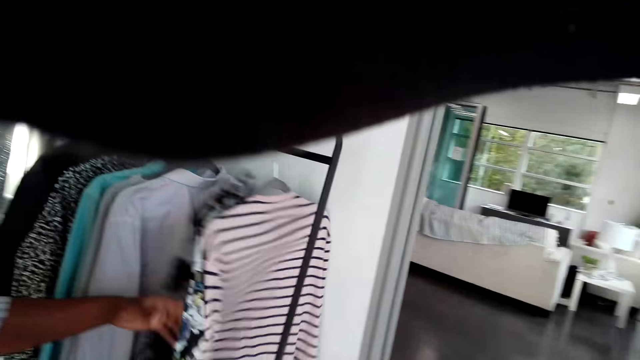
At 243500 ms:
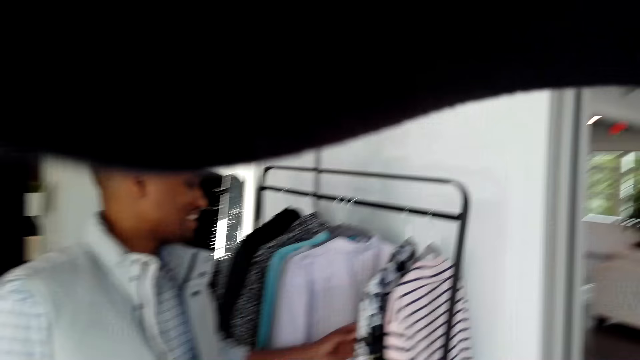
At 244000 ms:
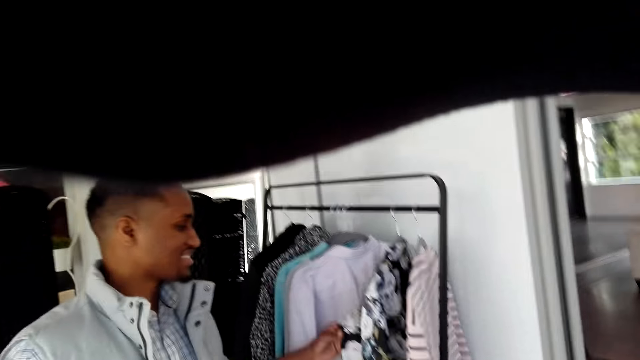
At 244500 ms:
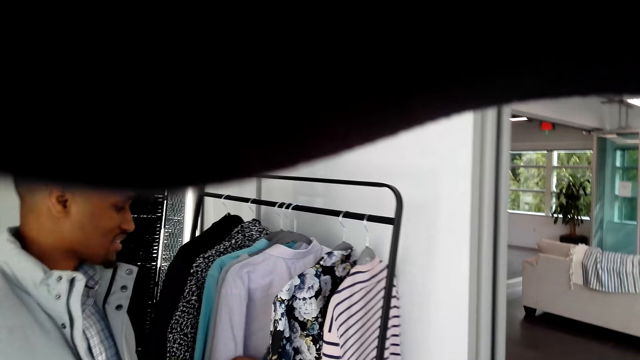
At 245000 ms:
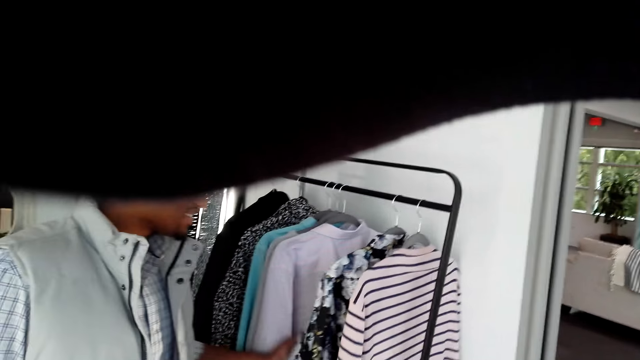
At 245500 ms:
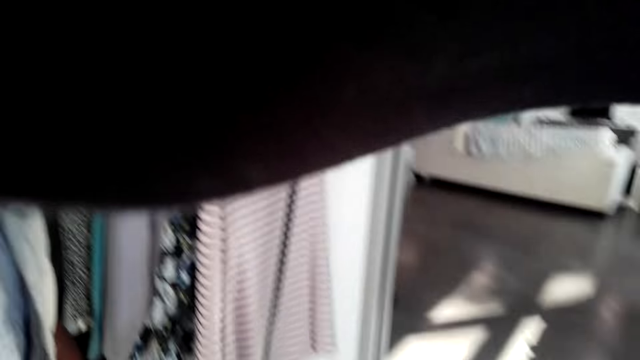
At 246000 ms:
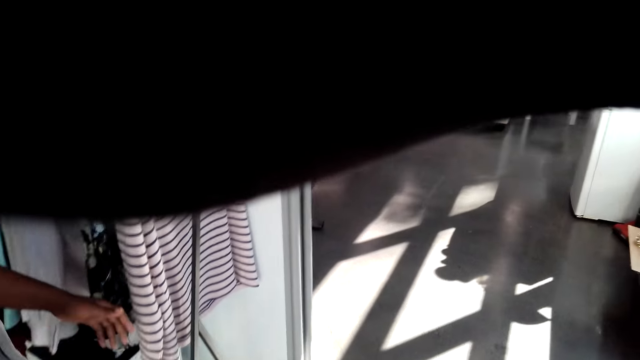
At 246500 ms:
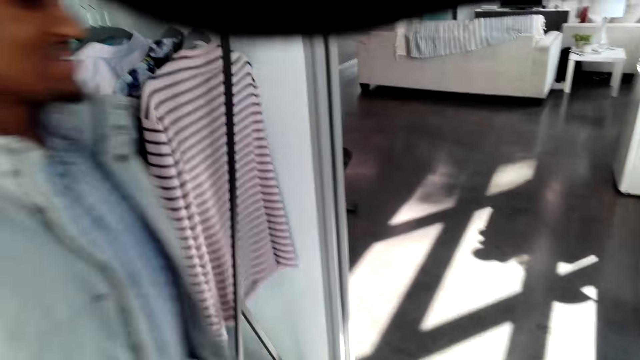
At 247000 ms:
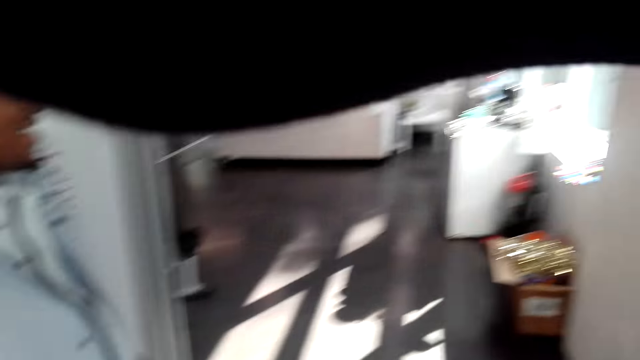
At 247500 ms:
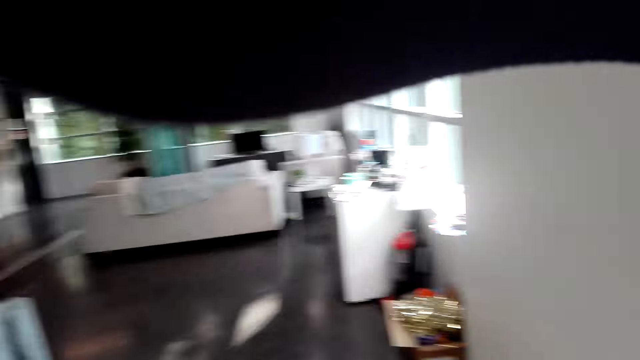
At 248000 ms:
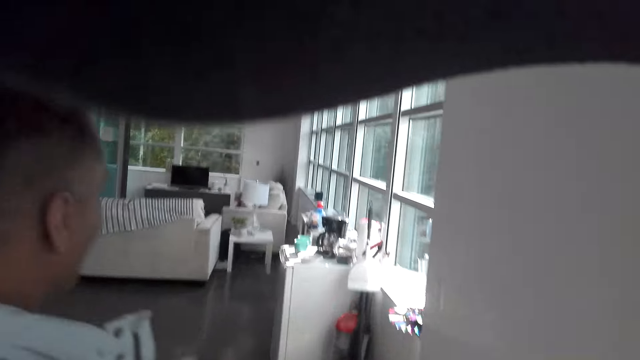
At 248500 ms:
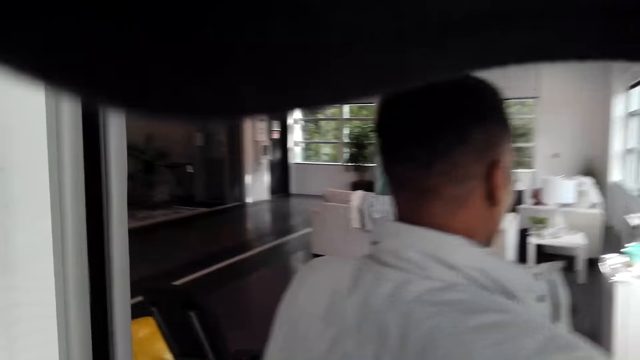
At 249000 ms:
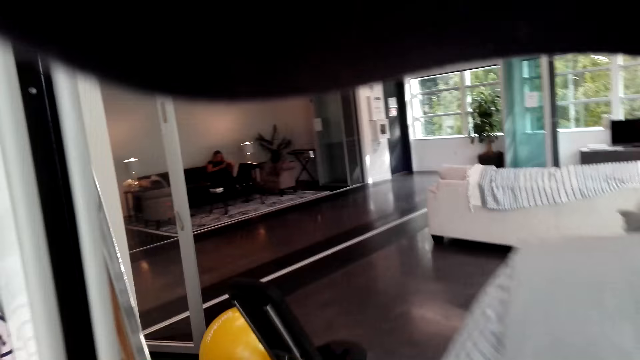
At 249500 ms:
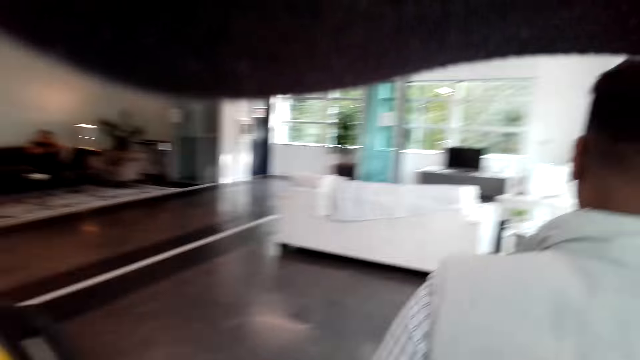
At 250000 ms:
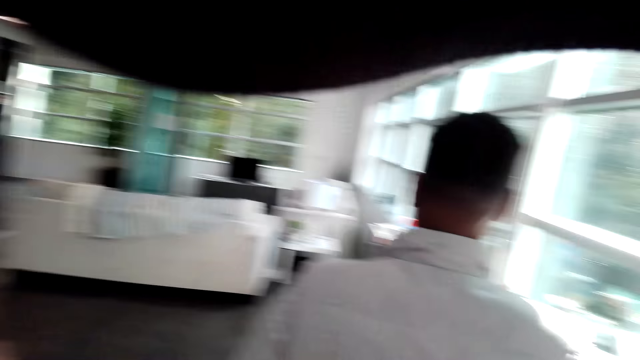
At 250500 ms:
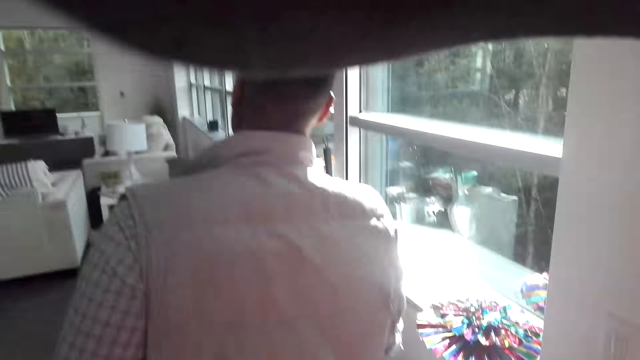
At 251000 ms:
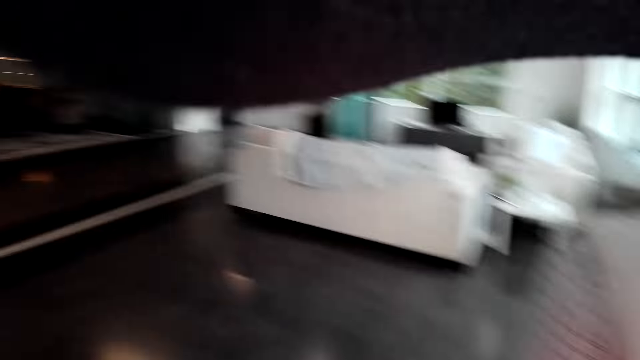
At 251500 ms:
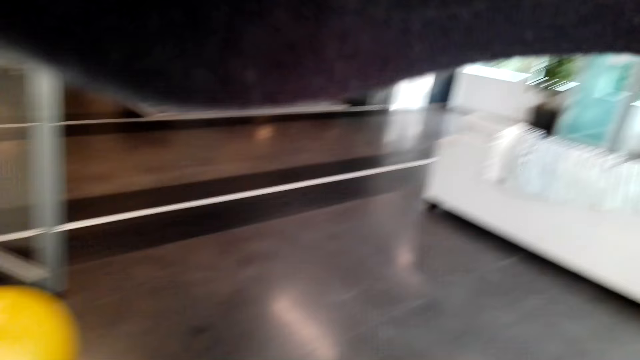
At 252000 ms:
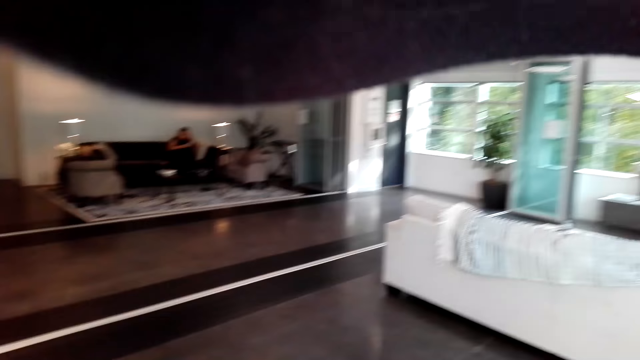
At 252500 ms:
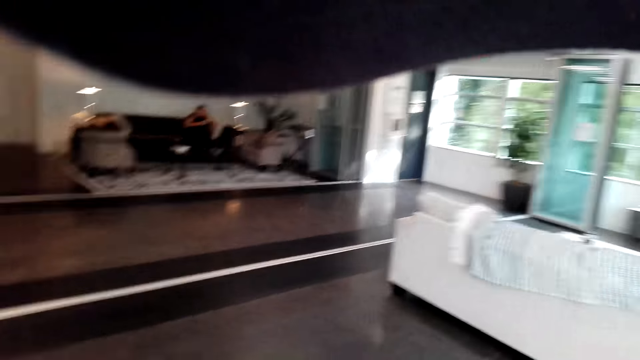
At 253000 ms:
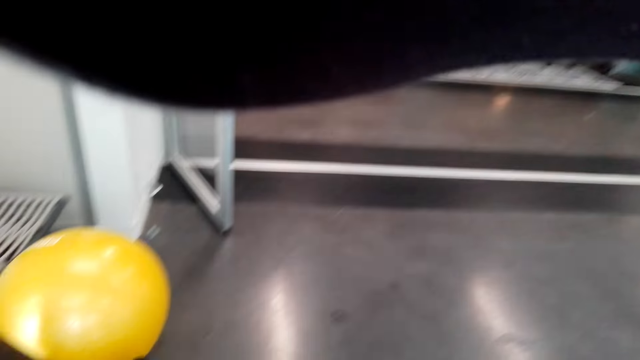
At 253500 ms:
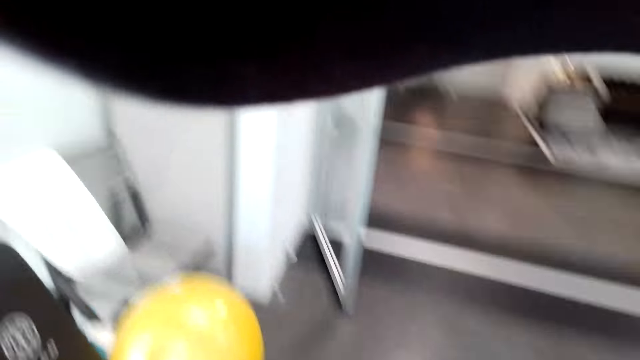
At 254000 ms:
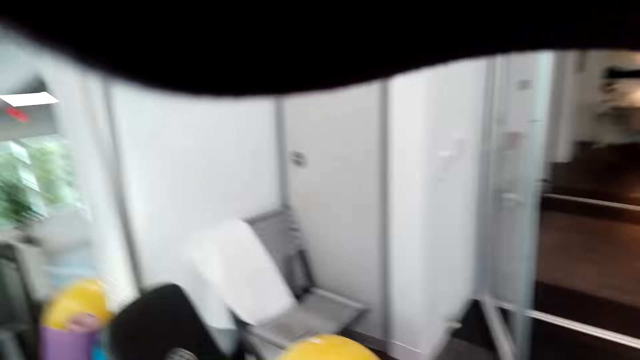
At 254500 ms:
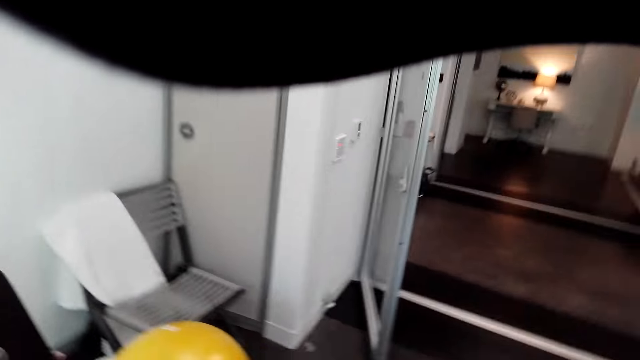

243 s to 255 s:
The camera wearer talks with a man. They look around. They move around the room. The man walks around.

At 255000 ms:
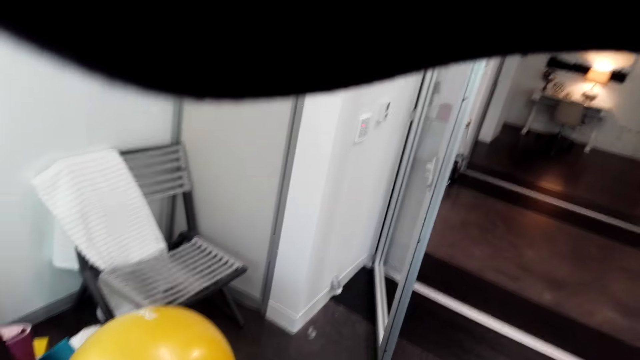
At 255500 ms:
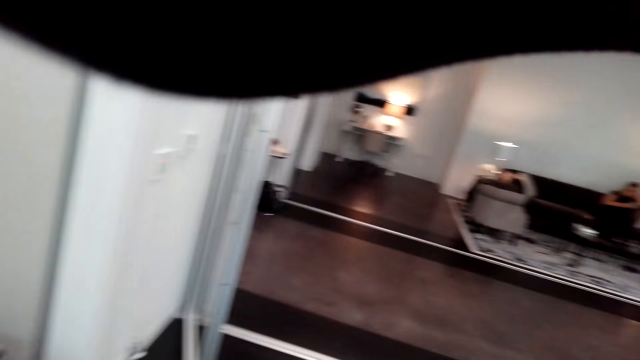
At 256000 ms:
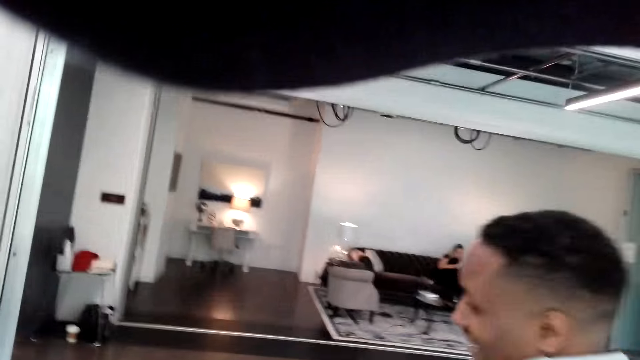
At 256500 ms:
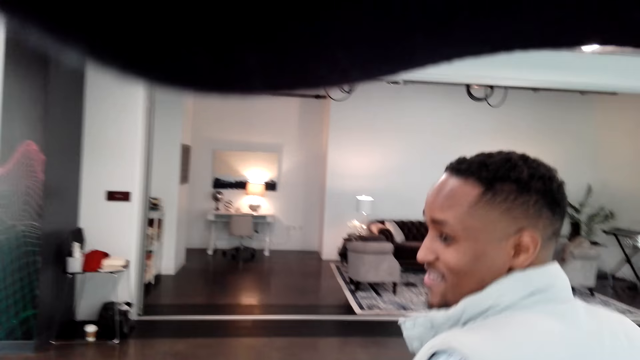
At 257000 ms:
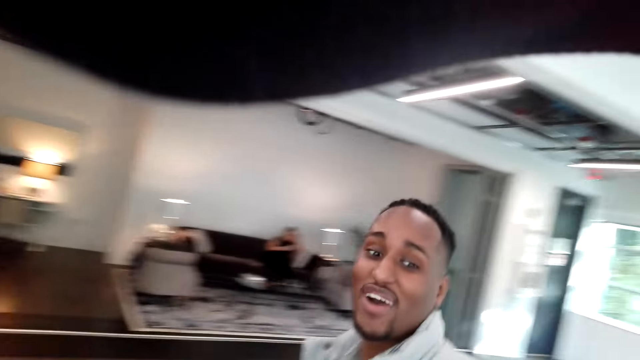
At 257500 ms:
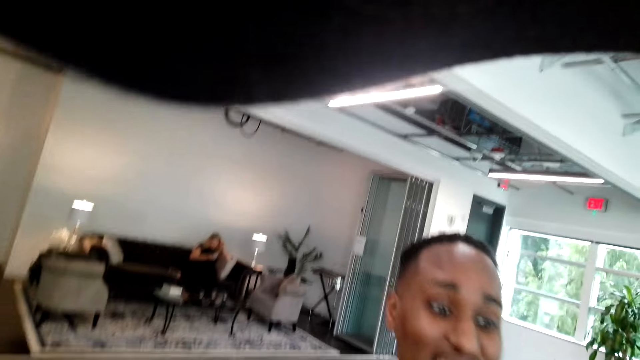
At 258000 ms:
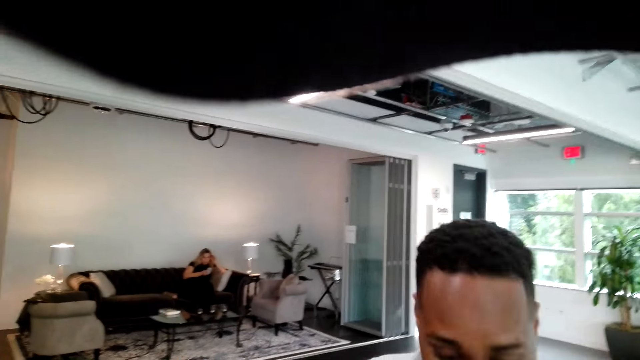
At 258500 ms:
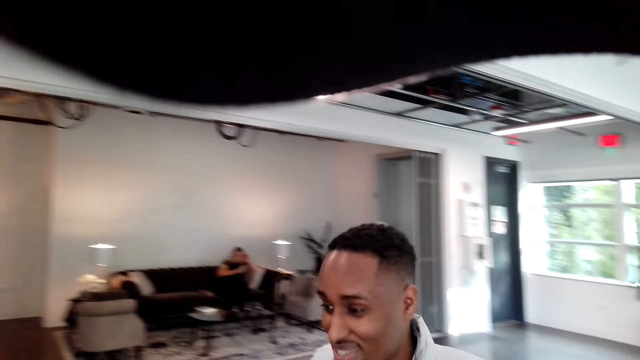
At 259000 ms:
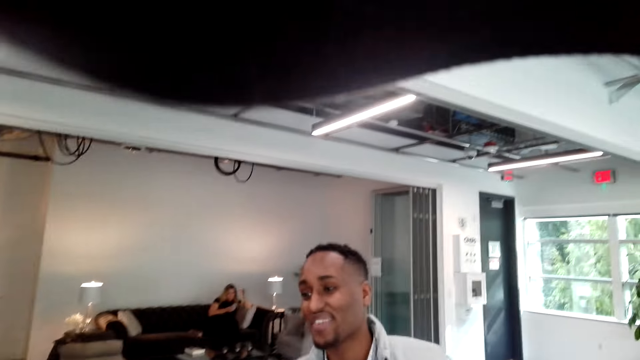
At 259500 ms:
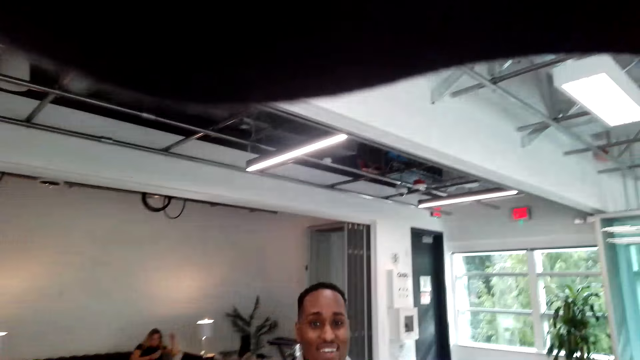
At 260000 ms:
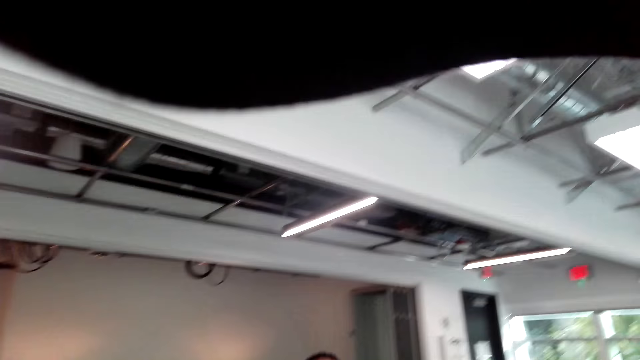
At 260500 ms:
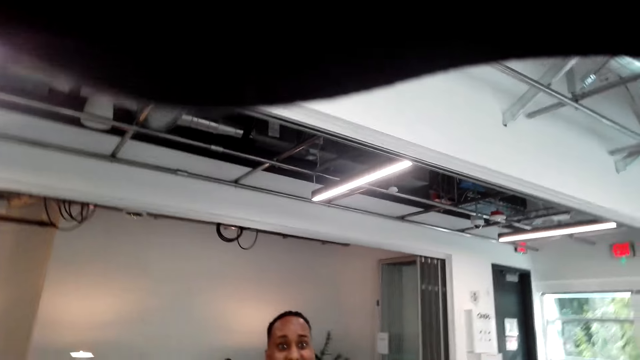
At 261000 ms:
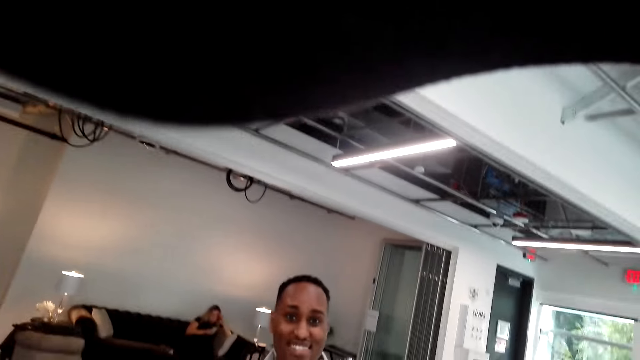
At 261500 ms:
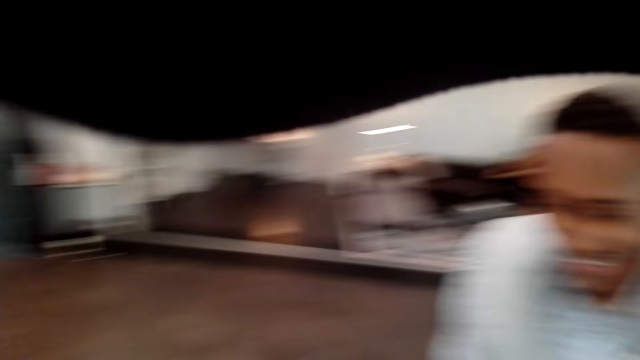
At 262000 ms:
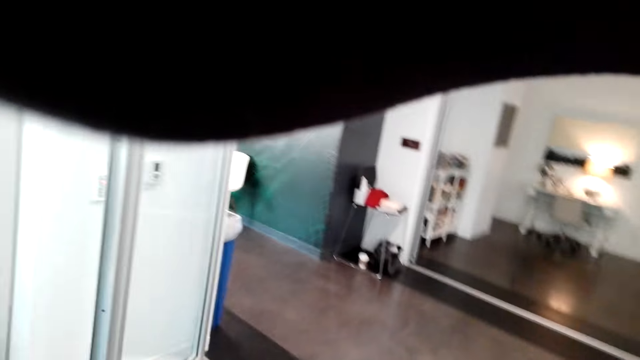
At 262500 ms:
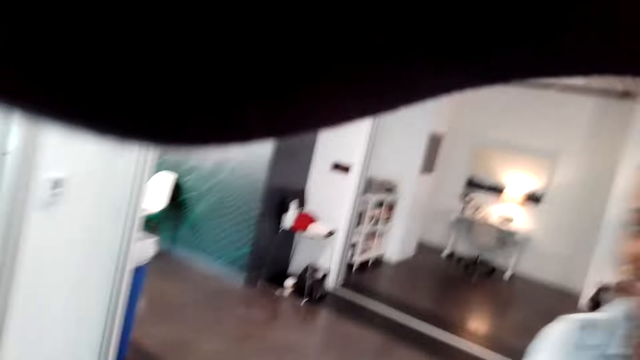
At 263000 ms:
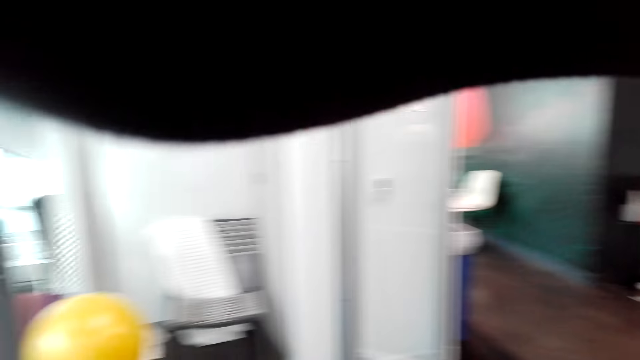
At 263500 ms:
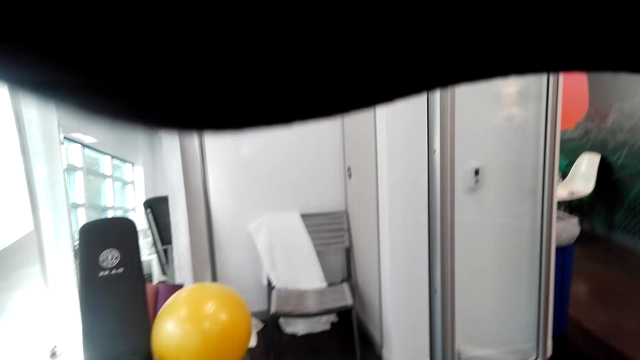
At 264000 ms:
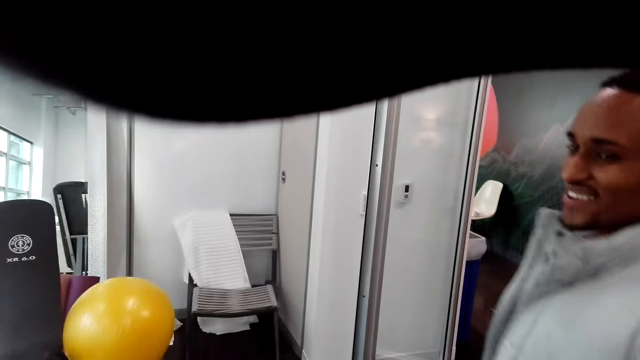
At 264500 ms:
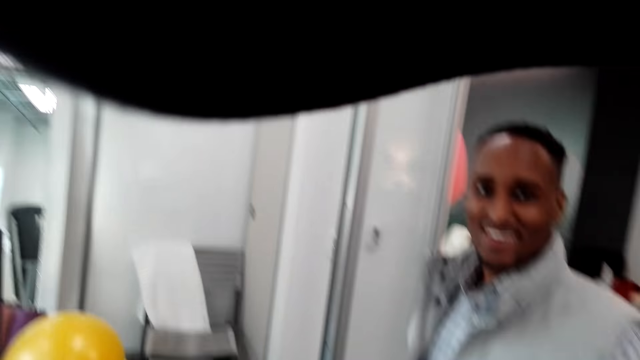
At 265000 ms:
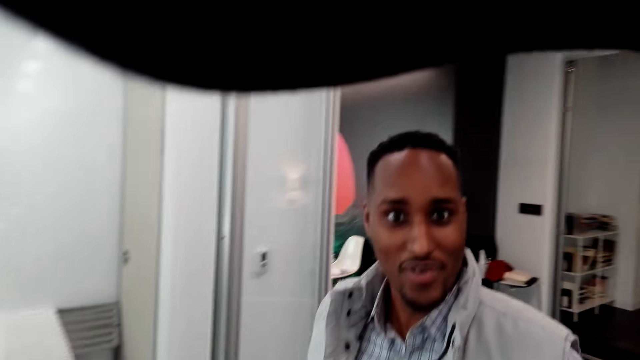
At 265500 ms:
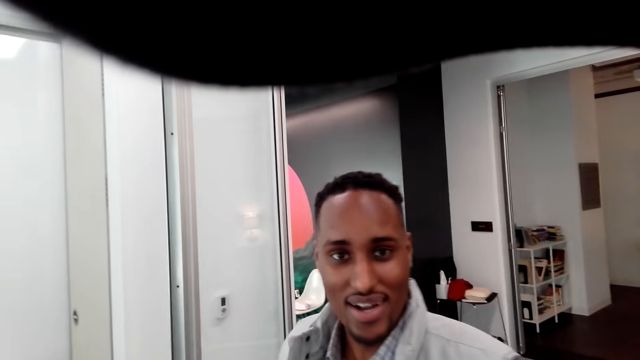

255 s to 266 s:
A man talks with the camera wearer. The camera wearer looks around.
